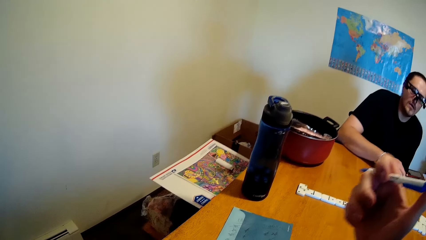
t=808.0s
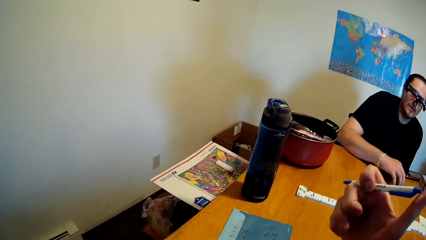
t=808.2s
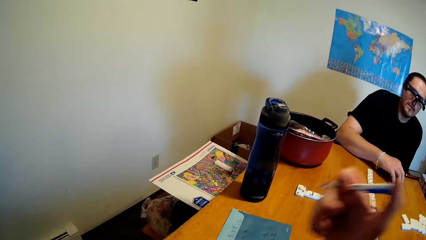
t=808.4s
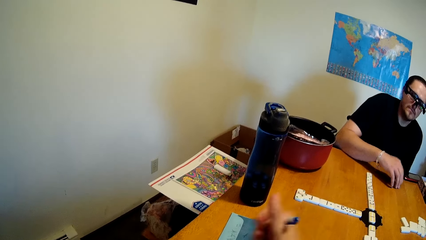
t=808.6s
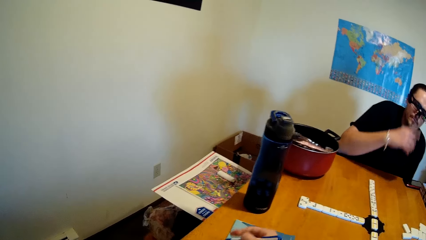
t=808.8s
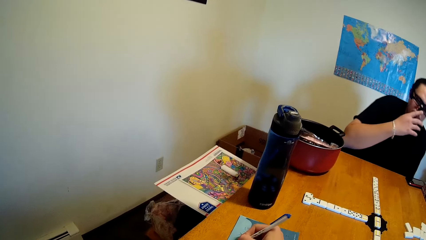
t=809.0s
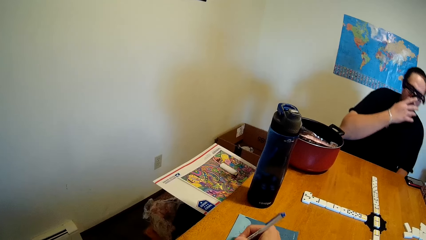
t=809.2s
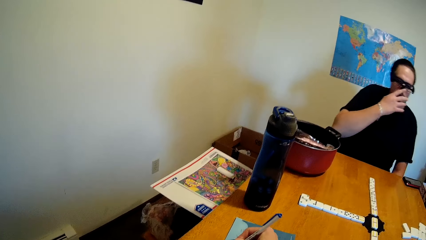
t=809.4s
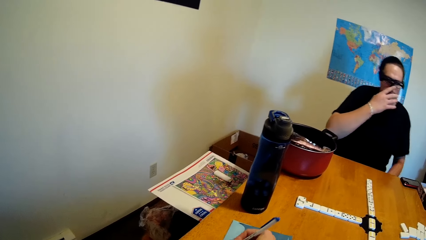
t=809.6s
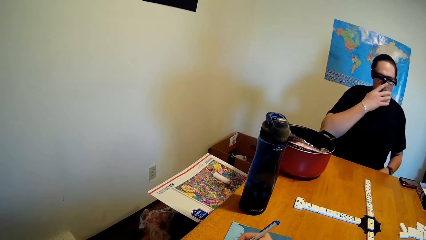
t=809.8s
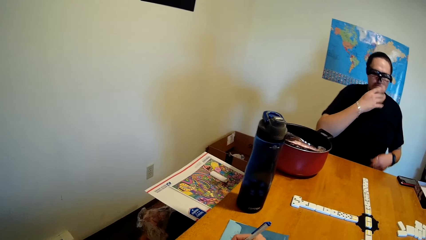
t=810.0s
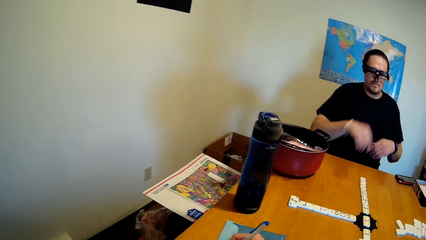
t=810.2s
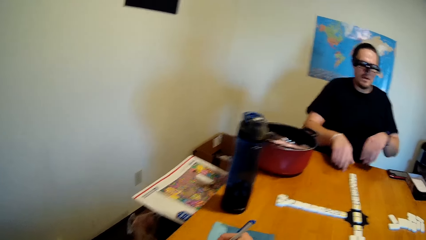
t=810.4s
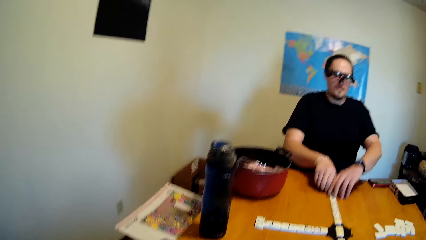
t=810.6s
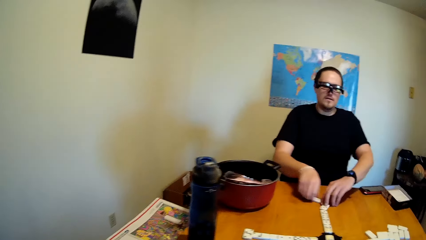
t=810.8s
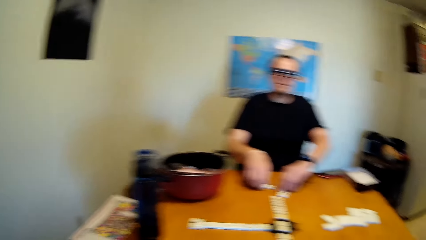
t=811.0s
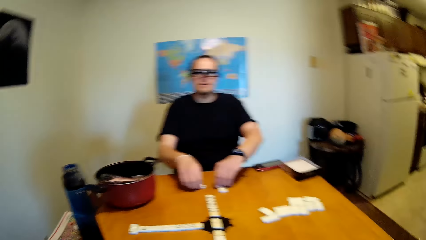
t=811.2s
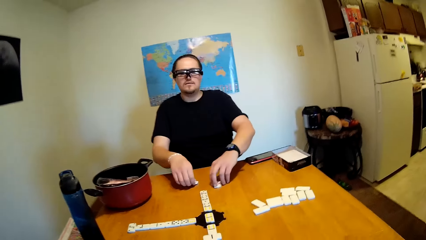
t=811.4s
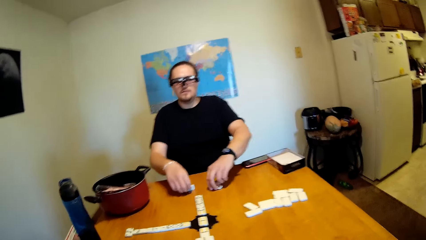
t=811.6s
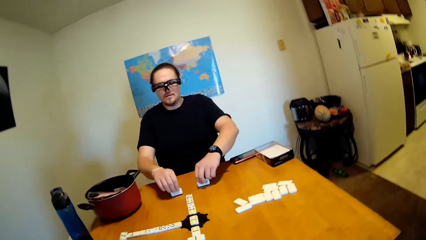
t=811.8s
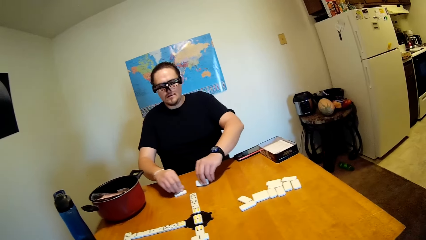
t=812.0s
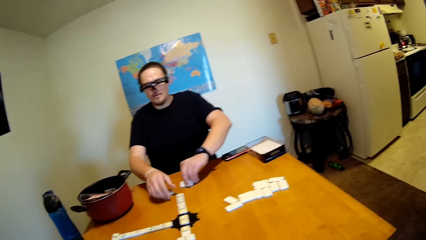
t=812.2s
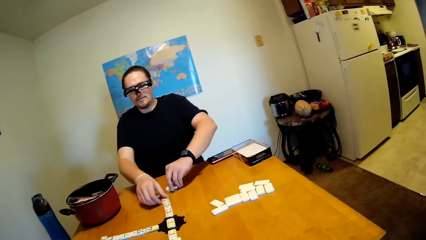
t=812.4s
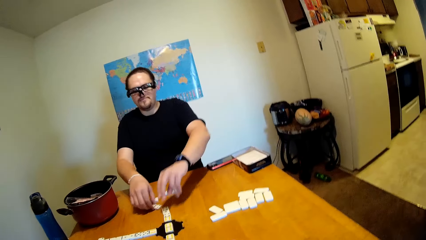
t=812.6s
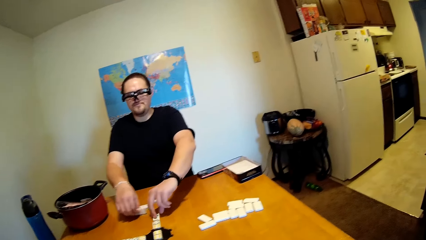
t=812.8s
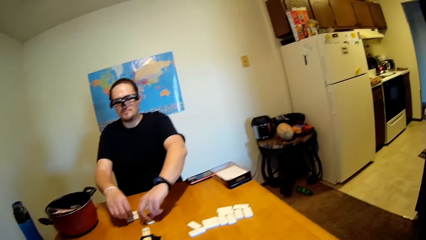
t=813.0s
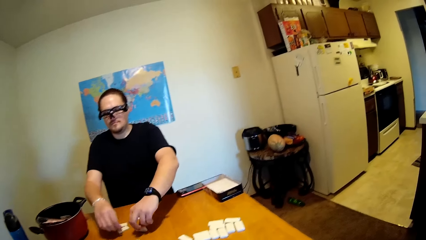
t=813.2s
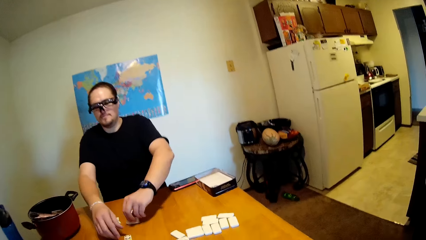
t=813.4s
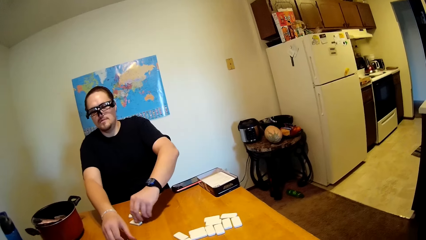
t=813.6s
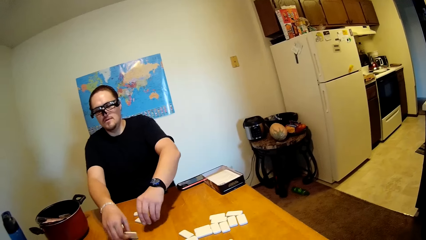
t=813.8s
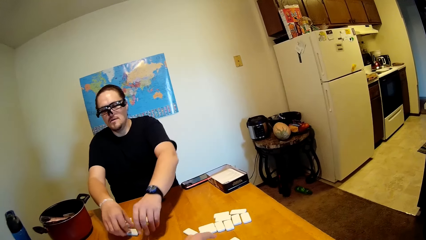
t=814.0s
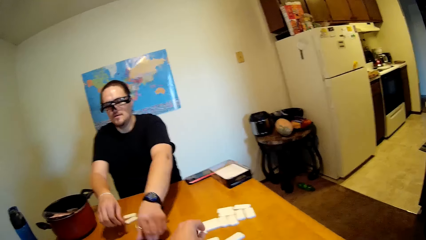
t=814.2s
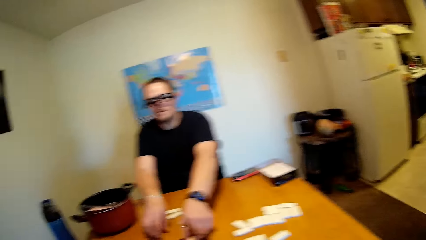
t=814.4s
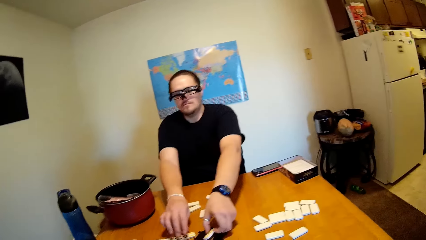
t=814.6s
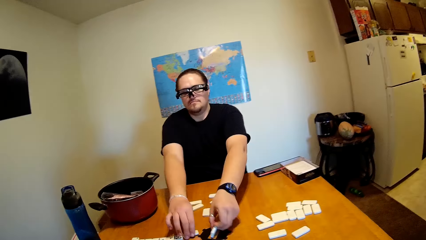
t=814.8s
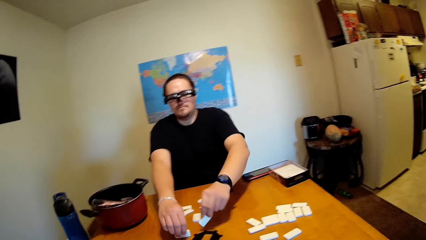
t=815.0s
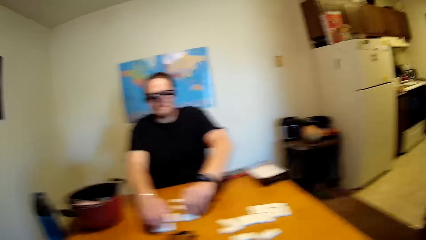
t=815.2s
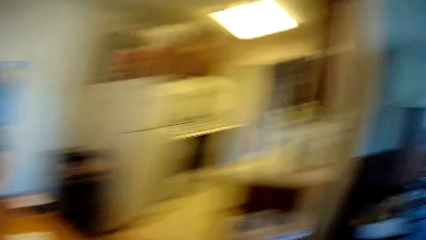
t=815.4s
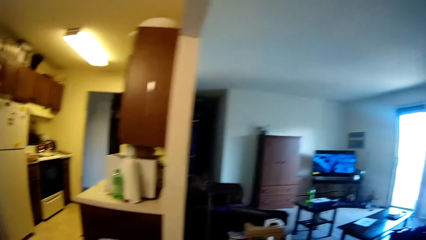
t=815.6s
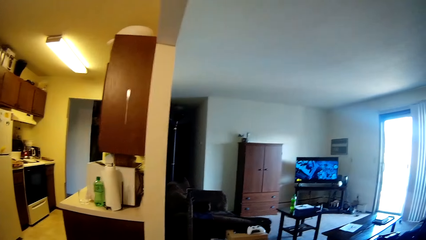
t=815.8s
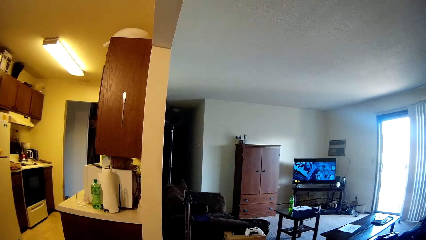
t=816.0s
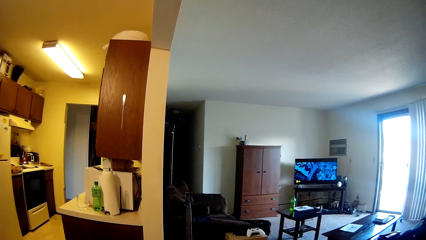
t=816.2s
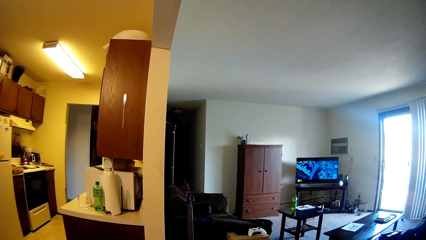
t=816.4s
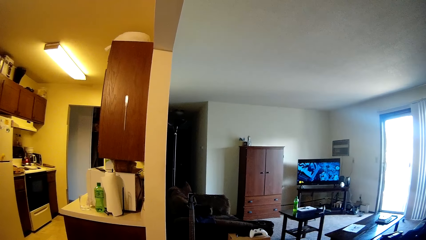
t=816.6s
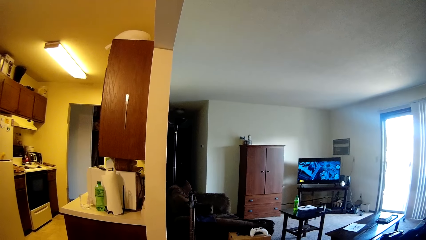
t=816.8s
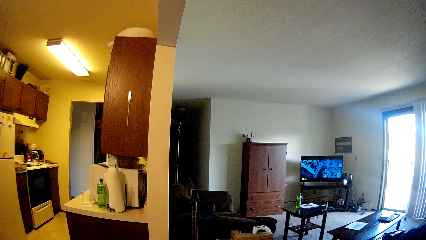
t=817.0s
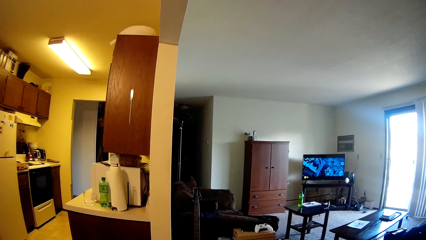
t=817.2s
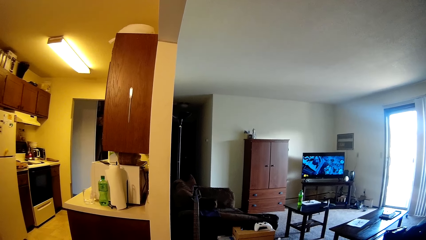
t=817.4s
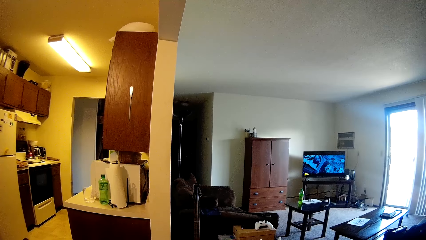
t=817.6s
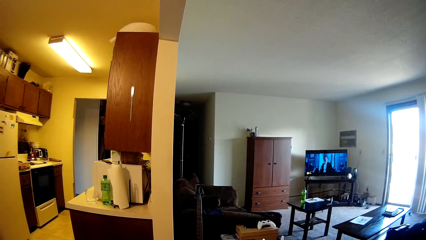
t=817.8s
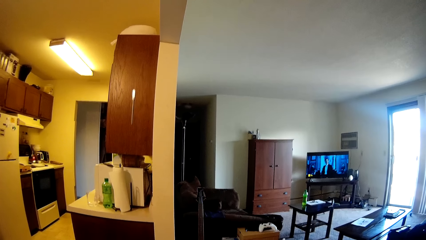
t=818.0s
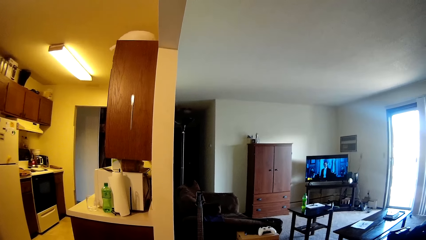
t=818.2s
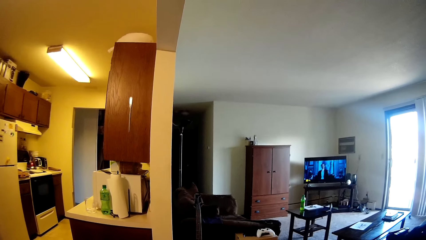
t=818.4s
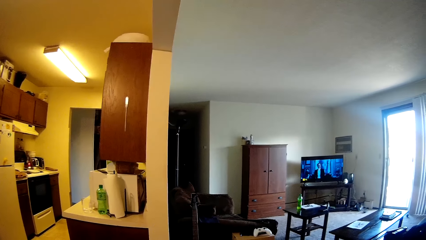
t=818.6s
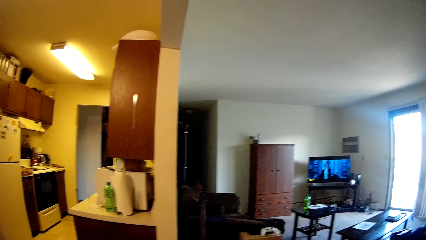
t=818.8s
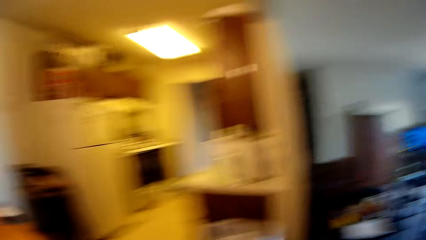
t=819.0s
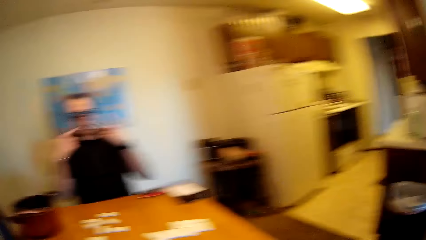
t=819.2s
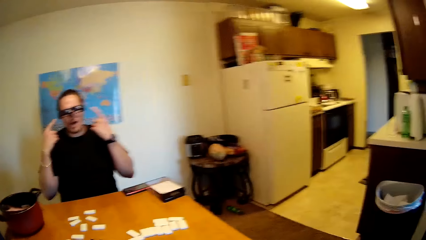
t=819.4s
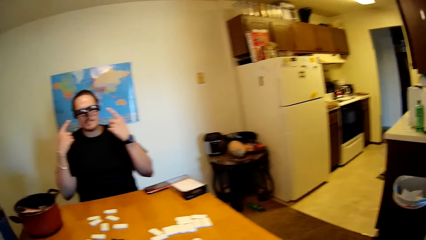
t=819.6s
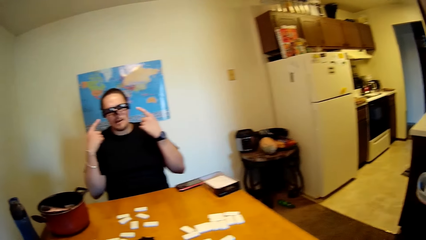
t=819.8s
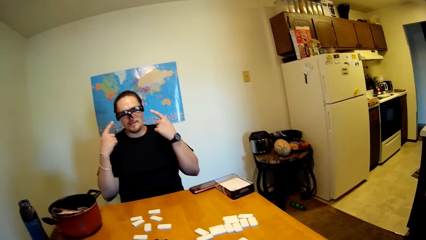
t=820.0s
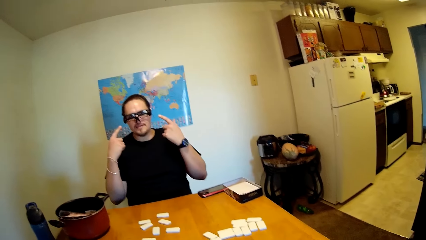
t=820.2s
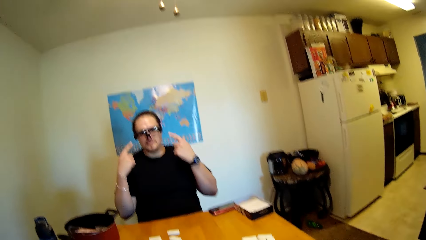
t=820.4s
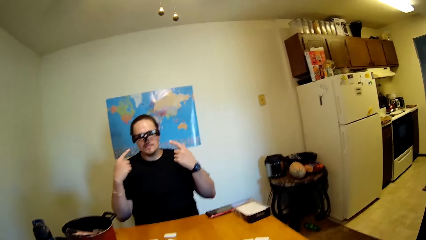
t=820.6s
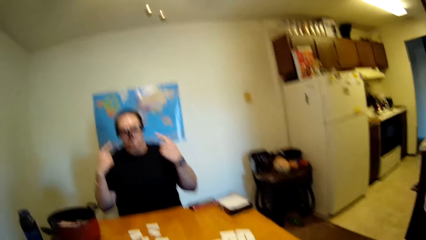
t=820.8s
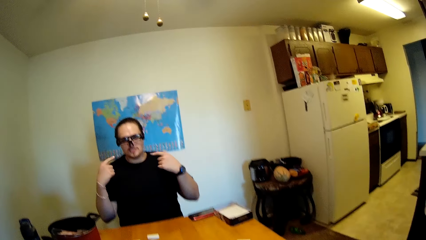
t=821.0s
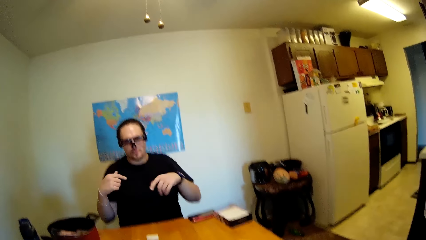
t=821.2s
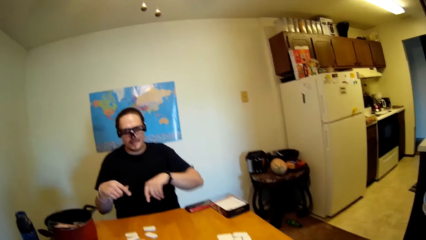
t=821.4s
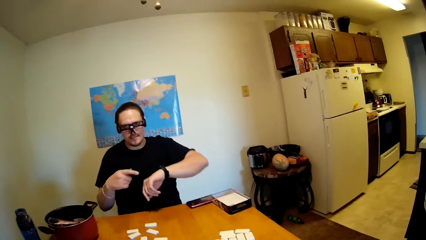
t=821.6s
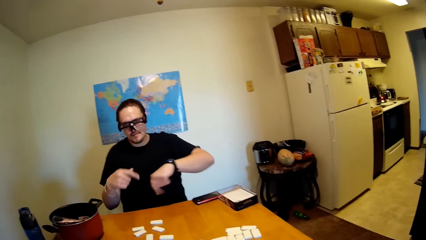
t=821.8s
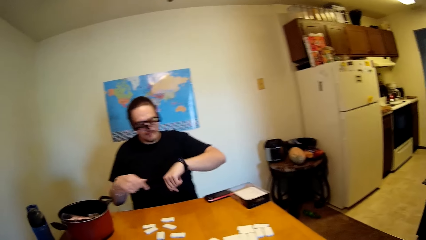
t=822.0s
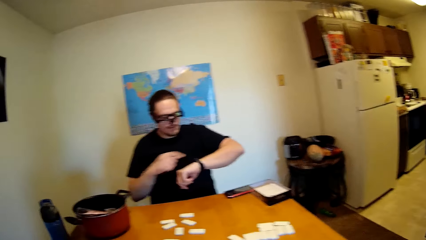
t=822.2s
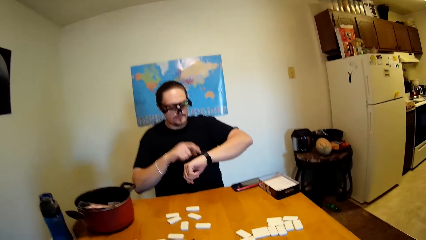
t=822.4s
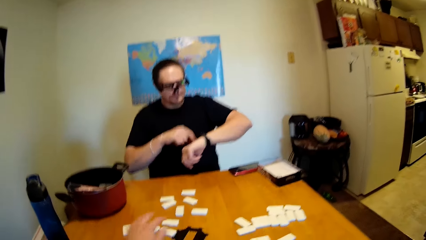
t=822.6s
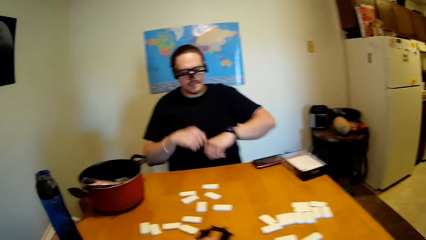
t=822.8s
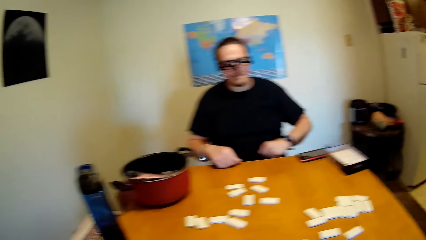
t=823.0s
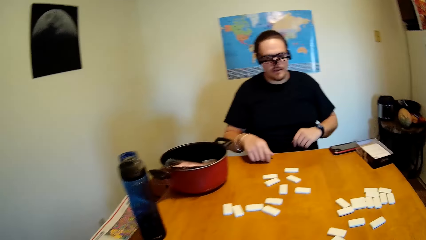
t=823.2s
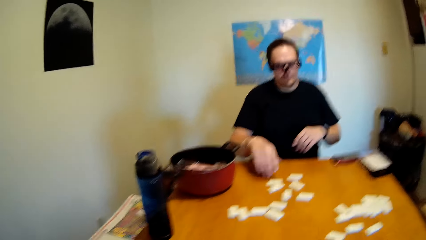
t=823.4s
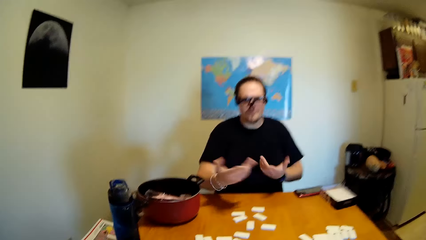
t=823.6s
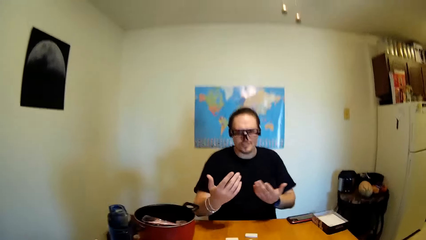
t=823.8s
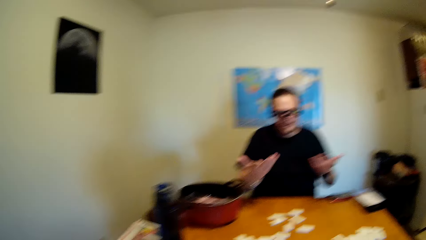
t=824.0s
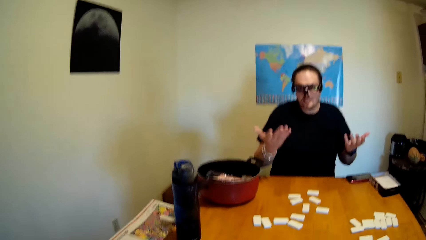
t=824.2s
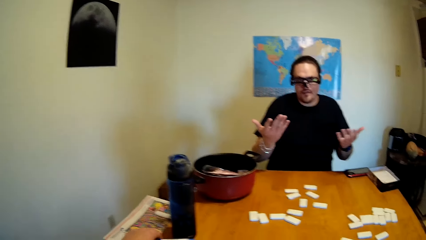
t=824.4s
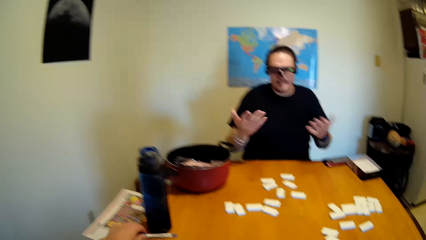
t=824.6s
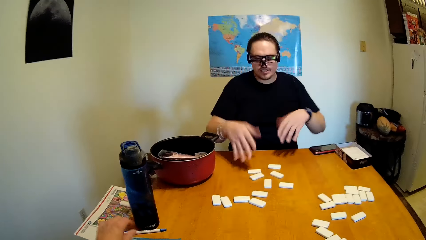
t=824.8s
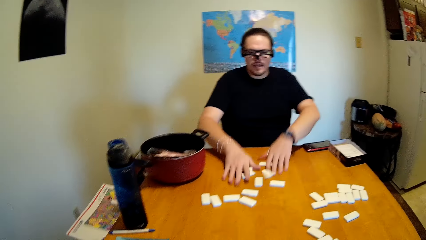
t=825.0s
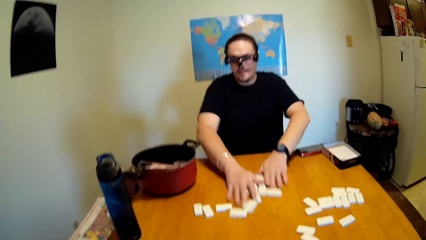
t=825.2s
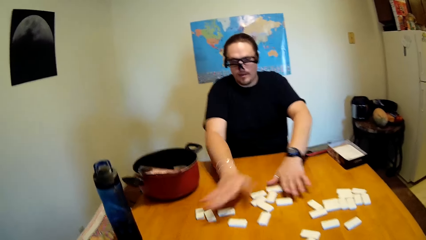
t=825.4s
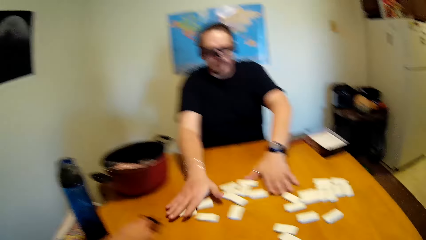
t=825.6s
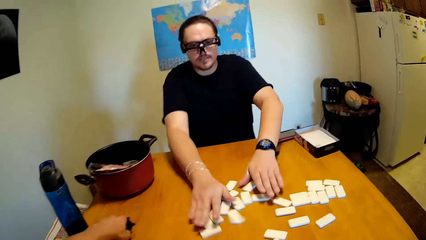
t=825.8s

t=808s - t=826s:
The camera wearer lifts his hand, presses the pen button and puts down his hand. A man lifts his hand, touches the face and puts down his hand. He moves the dice or dominoes on the table and holds the dominoes. The camera wearer looks at the TV and looks around the house. The man lifts his hands, points his head and talks to the camera wearer. He moves his hands, puts down his hands and gestures with his hands.
